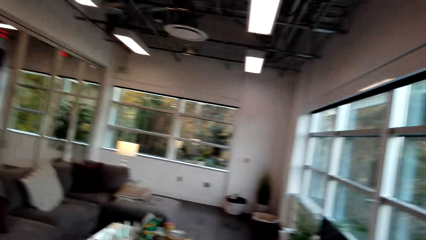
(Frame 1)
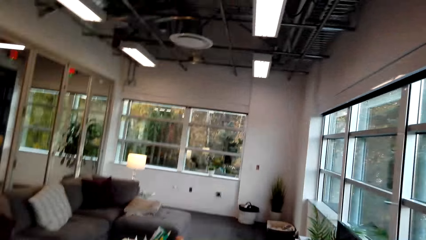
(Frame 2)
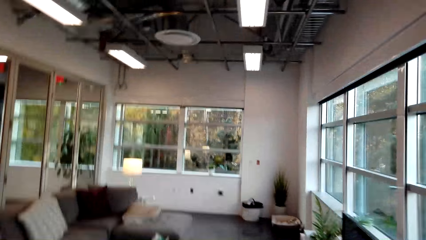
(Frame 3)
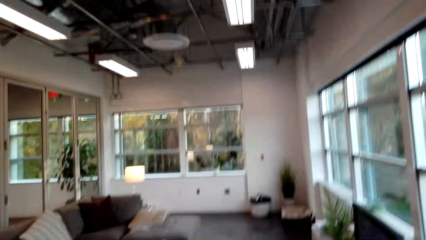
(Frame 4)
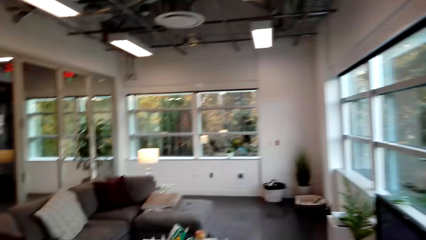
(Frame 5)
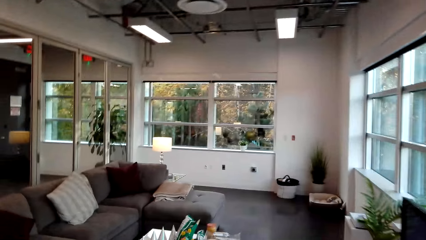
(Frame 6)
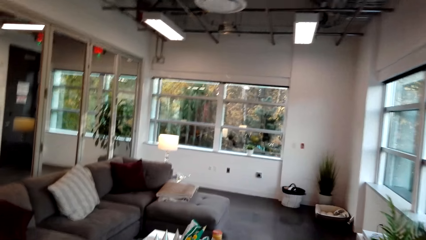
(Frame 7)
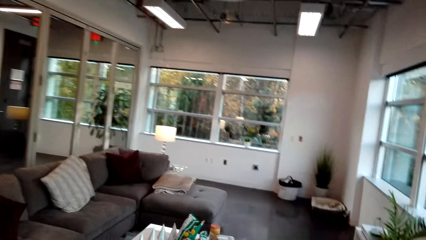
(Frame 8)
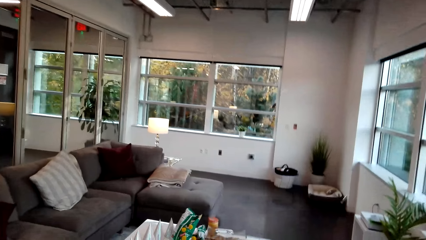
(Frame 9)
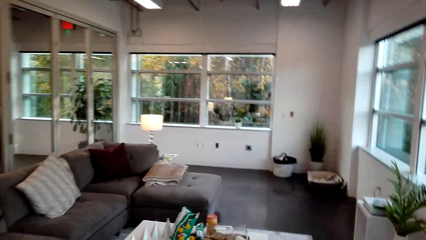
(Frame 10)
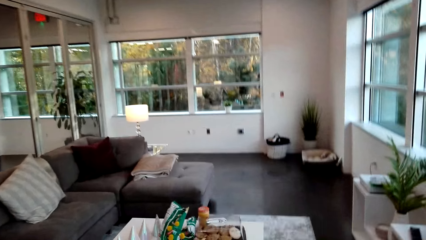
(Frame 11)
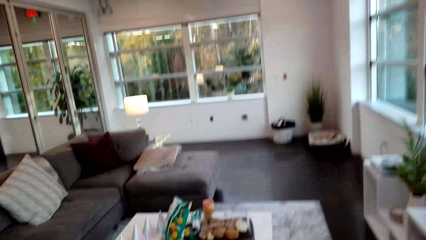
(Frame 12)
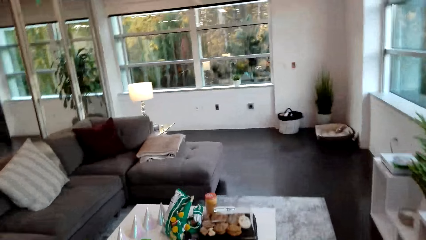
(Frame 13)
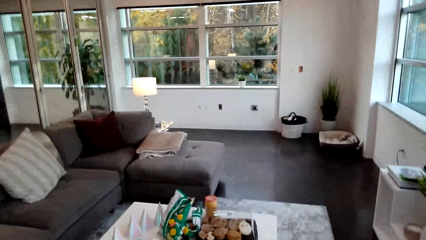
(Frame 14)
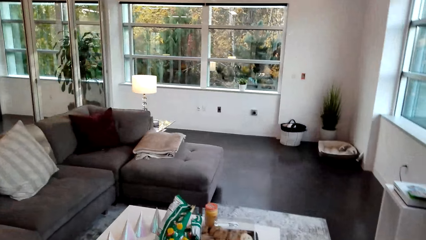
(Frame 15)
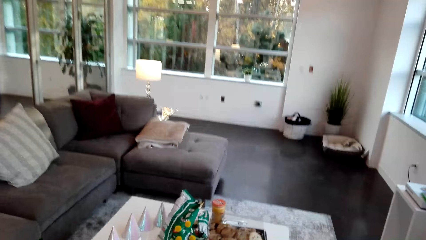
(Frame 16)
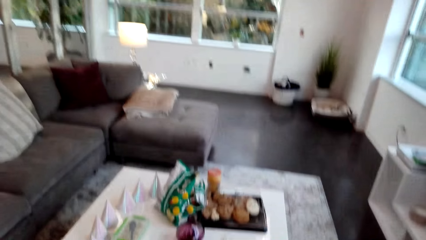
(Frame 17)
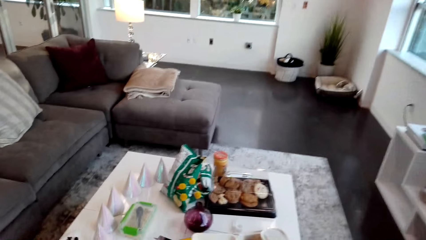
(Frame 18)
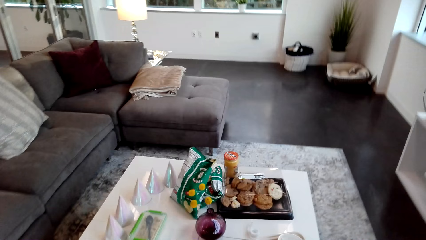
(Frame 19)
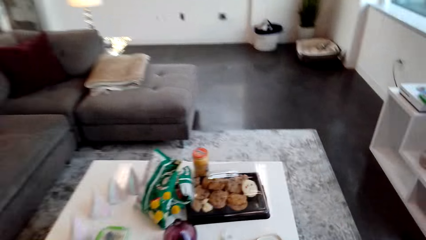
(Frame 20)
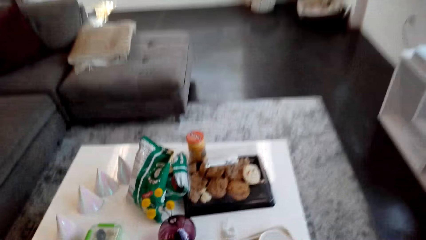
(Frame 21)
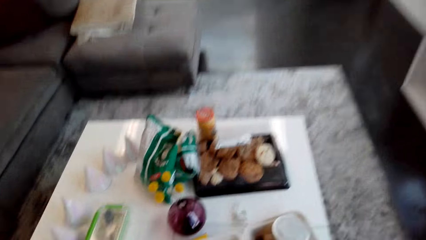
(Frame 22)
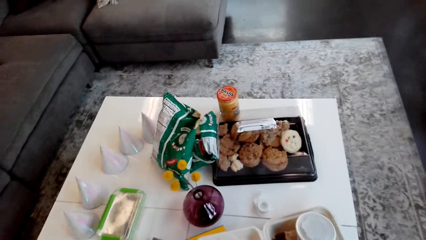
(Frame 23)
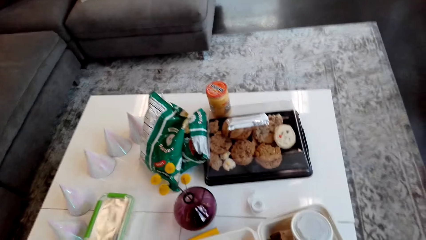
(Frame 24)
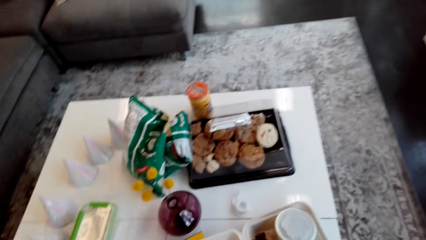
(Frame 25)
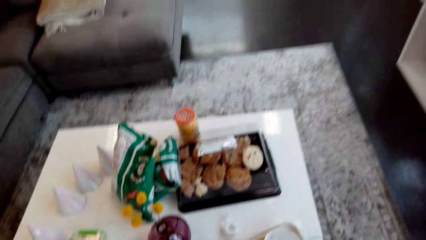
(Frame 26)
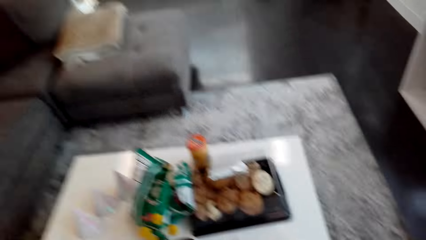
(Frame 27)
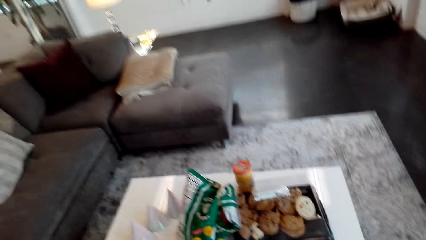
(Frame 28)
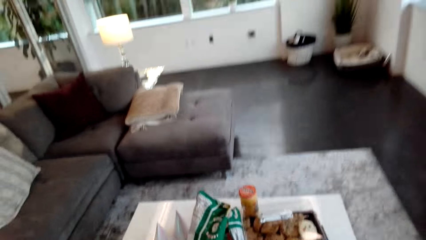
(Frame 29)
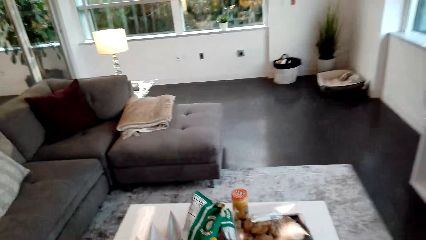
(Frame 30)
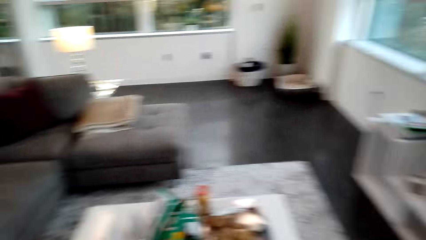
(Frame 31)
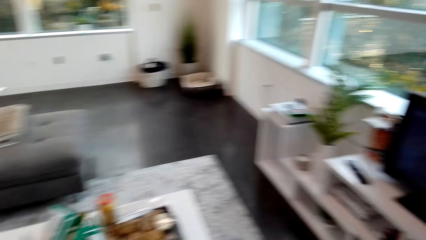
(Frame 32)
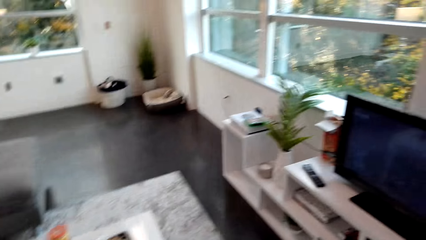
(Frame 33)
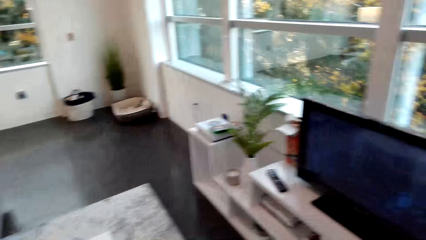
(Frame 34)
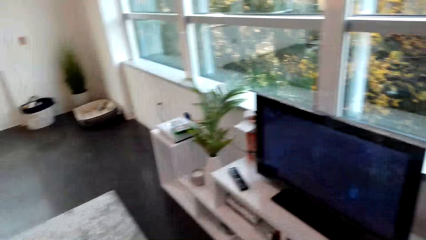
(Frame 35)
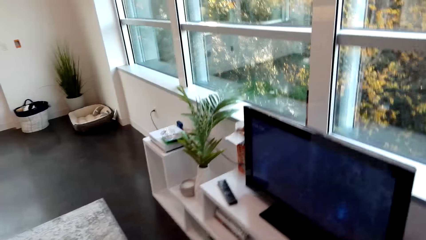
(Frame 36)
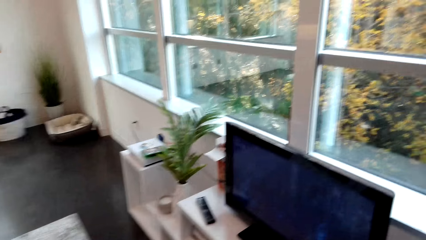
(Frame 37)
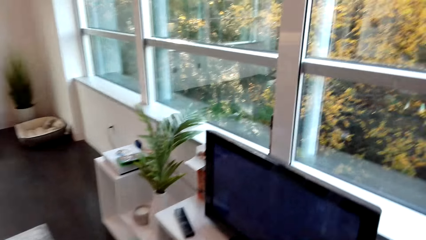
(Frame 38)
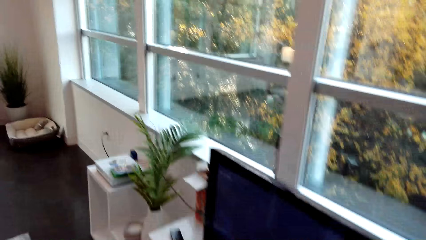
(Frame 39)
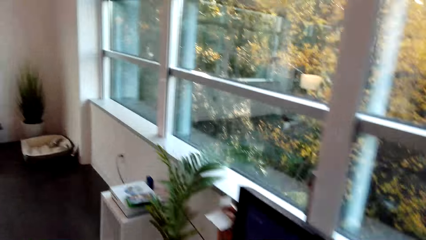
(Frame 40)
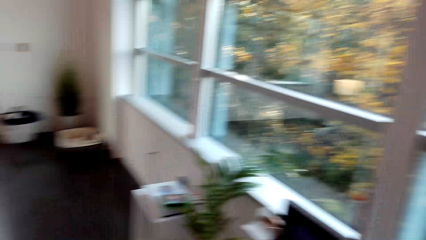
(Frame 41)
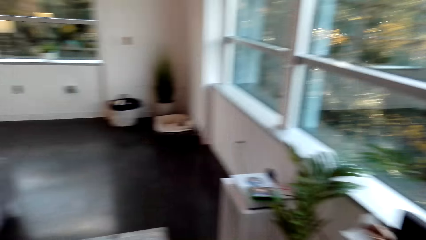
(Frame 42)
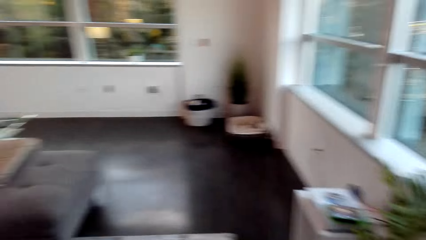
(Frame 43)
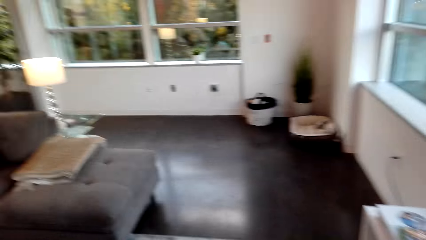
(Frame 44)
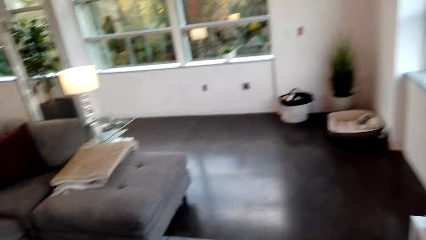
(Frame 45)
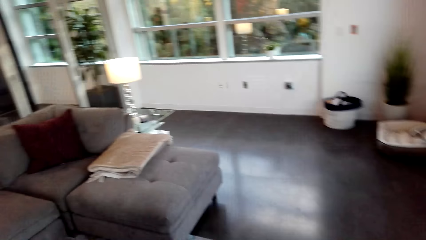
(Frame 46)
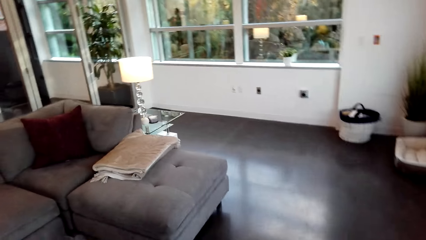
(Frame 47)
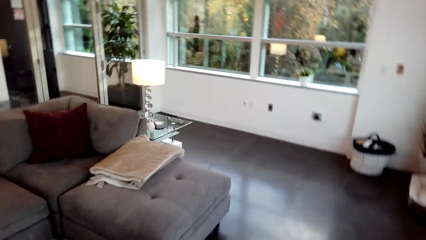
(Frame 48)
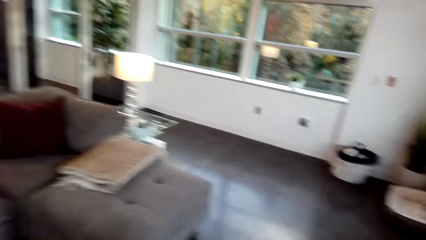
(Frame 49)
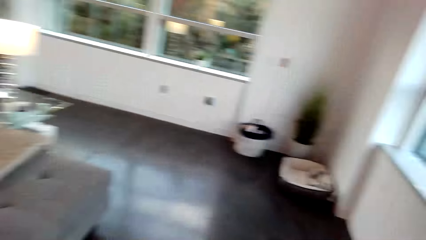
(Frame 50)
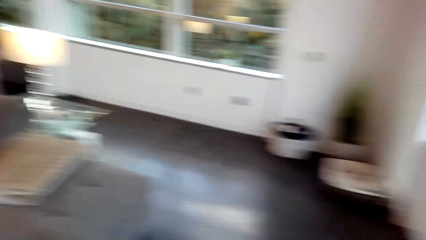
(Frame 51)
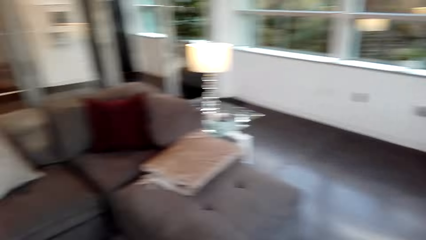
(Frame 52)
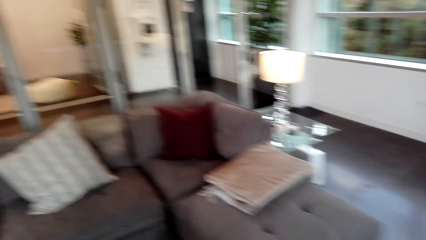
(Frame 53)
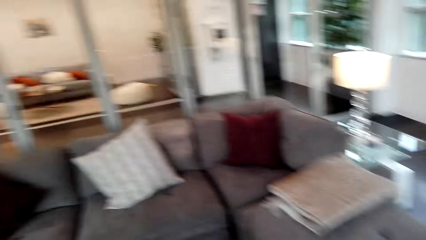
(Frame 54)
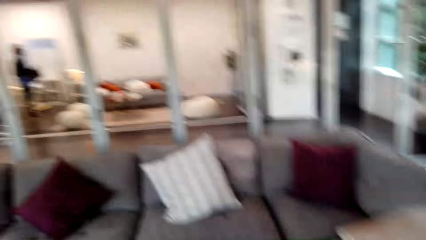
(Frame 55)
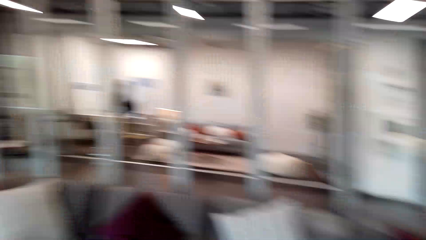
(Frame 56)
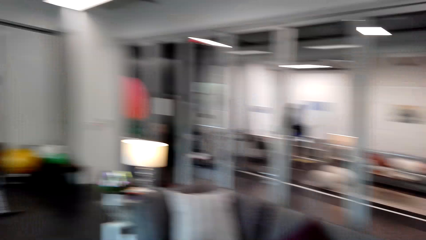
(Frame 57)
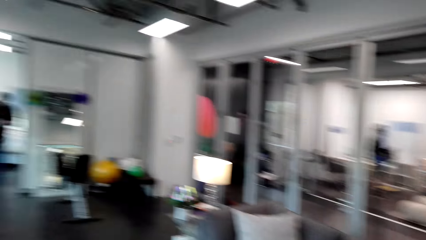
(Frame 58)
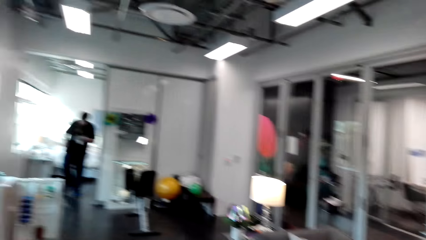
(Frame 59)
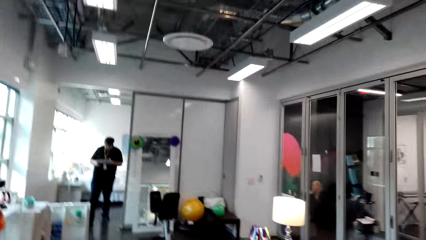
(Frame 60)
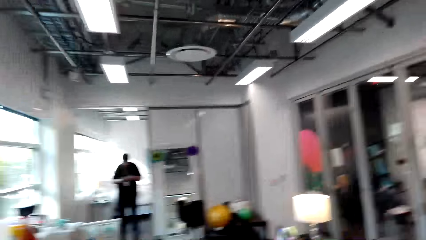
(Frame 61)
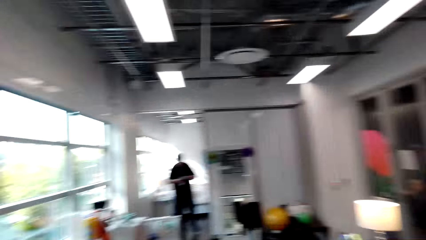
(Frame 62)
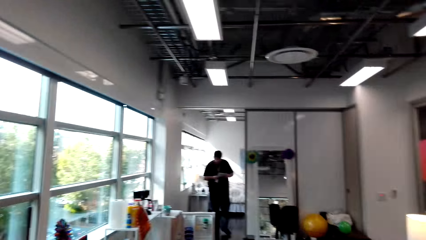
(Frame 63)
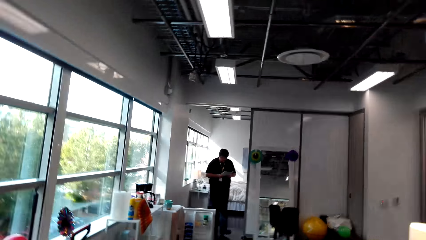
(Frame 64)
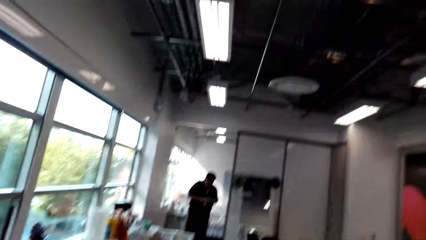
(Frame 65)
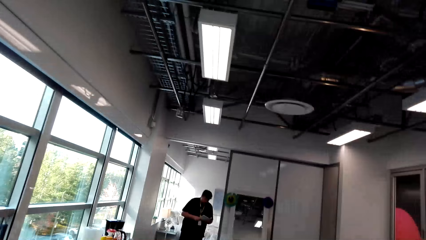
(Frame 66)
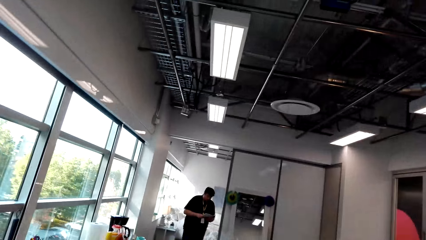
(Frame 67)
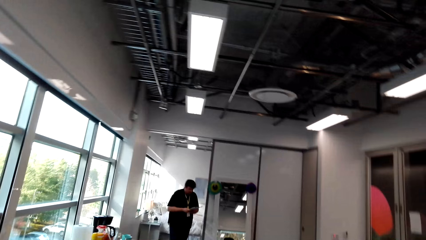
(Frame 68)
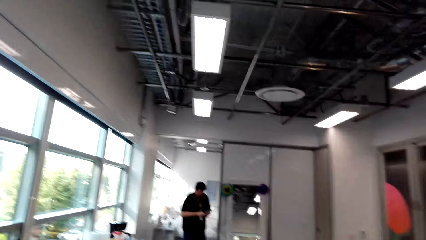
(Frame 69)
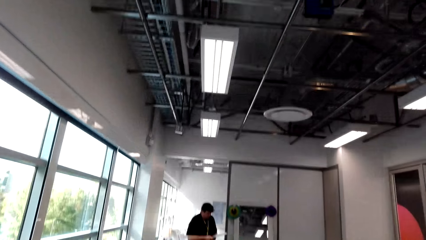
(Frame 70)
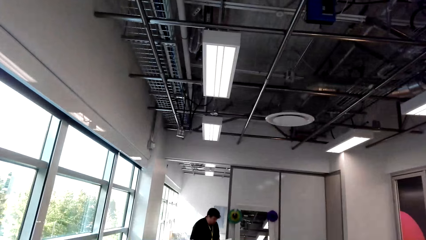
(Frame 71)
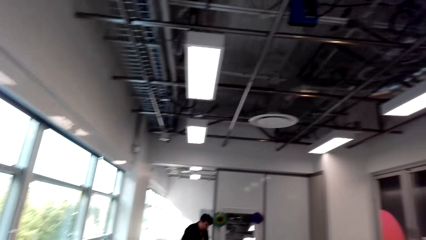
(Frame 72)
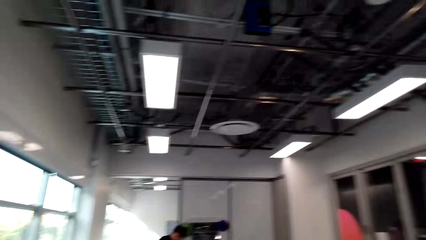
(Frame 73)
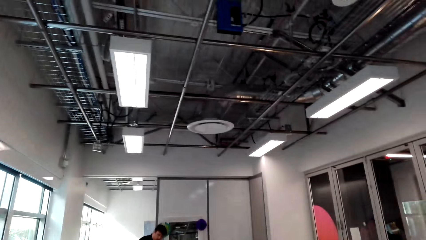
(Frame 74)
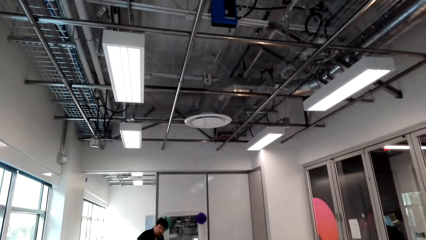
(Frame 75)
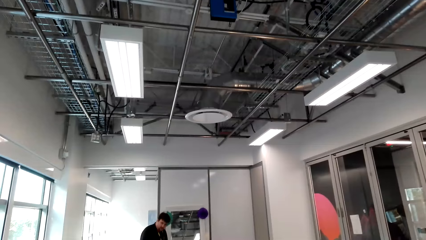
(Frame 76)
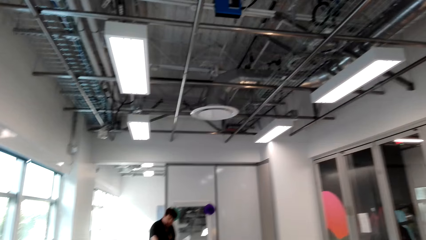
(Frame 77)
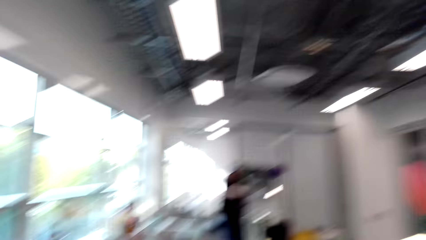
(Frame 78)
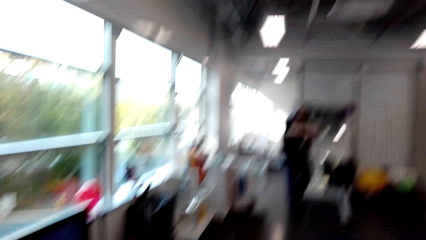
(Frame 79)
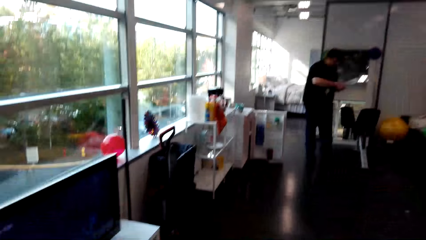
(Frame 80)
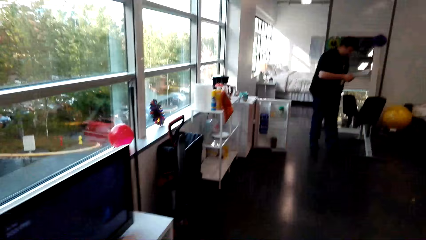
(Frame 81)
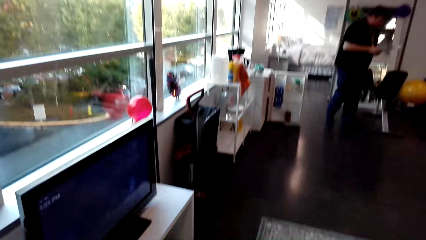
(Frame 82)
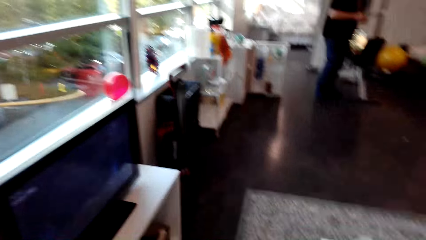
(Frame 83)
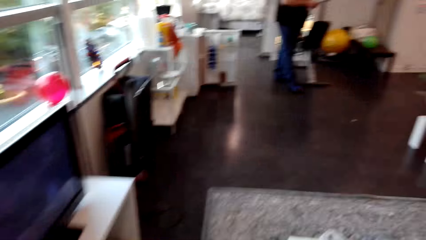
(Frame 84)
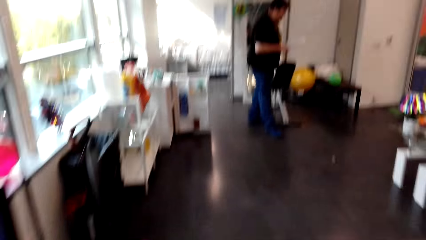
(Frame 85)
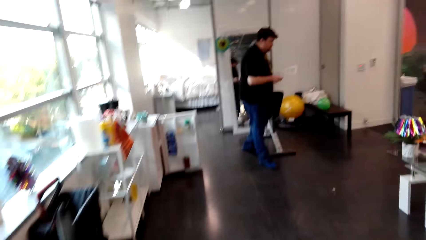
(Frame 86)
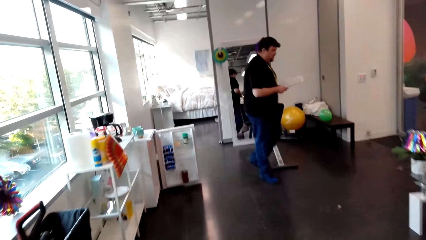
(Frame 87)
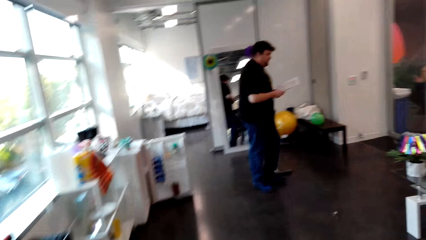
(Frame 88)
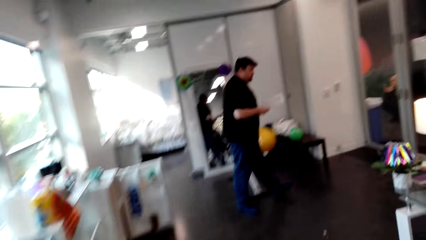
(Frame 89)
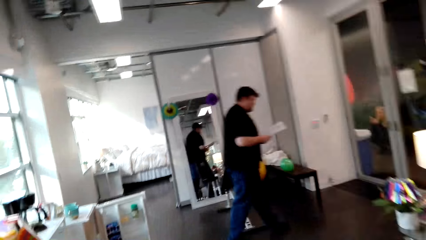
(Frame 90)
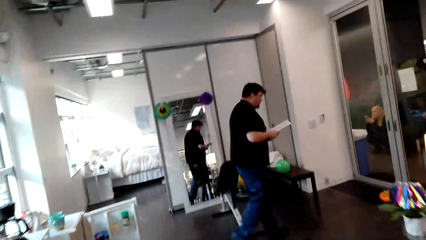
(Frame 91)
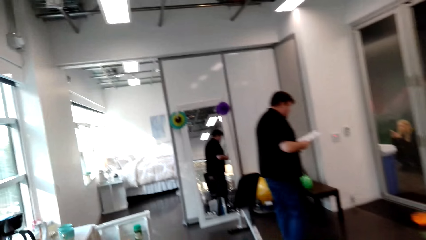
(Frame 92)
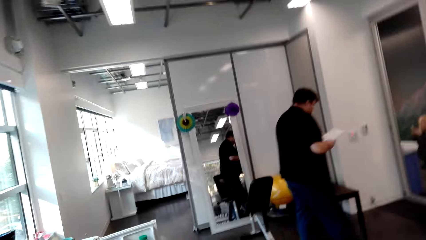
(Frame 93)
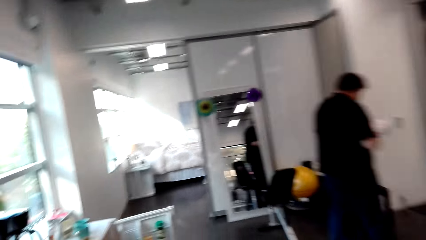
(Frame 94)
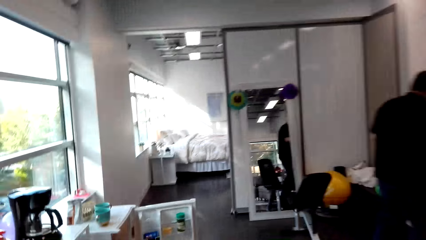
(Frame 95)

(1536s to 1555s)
The camera wearer moves around the table. They look at a man. The man reads instructions. The man walks in the room with papers in his hands. The camera wearer walks in the room. They walk towards the refrigerator.
